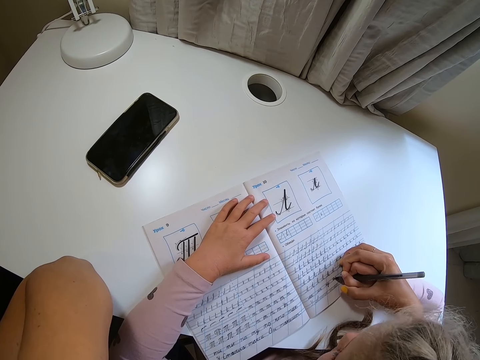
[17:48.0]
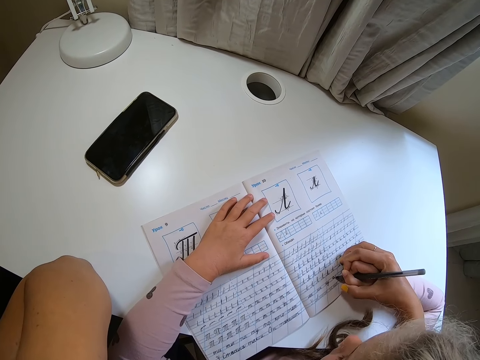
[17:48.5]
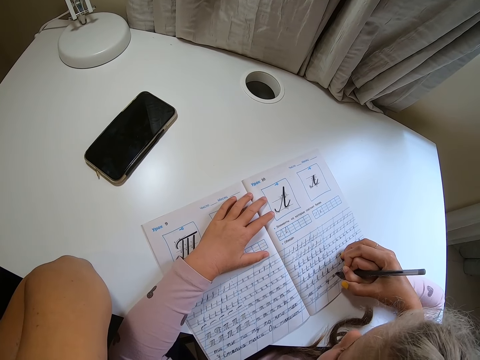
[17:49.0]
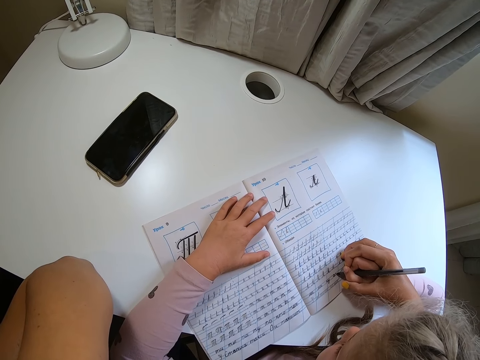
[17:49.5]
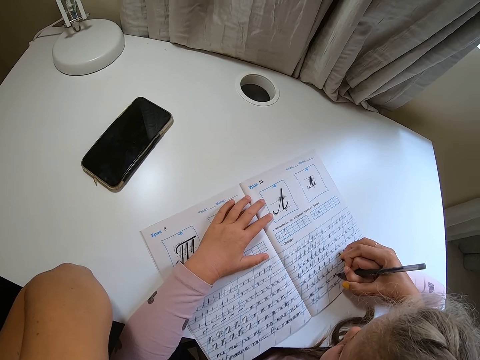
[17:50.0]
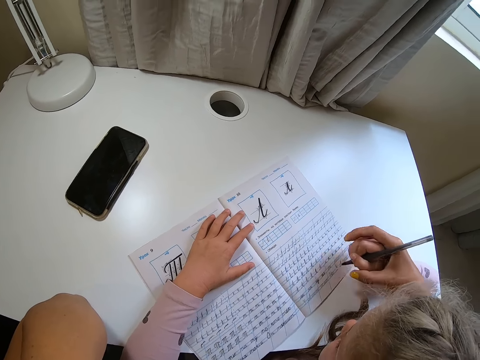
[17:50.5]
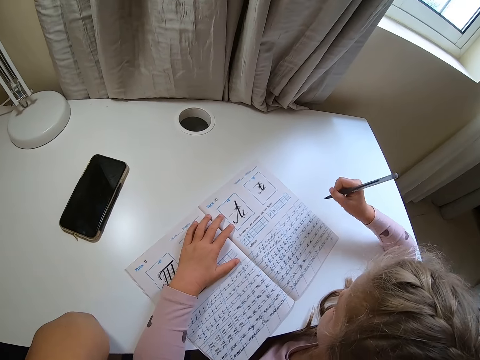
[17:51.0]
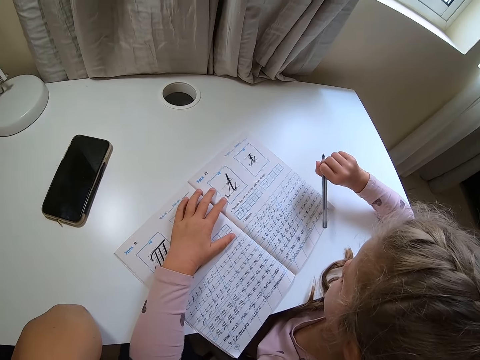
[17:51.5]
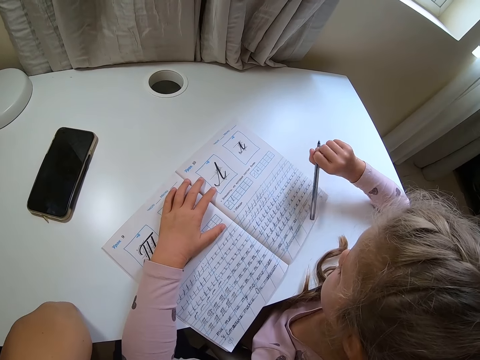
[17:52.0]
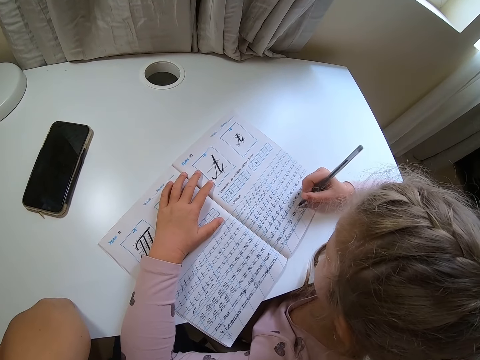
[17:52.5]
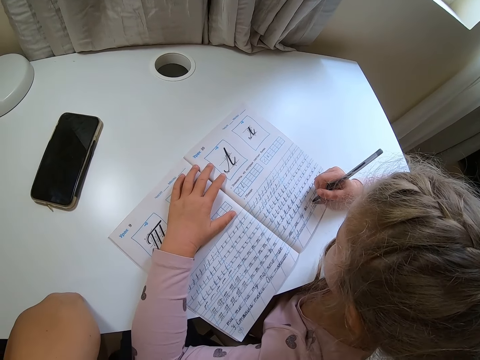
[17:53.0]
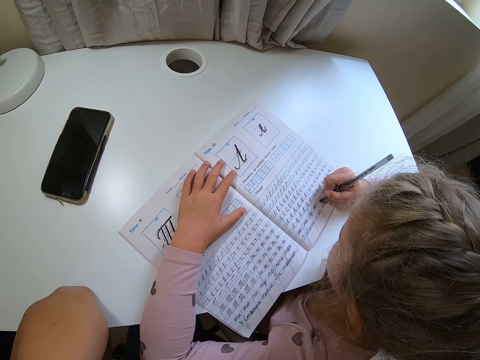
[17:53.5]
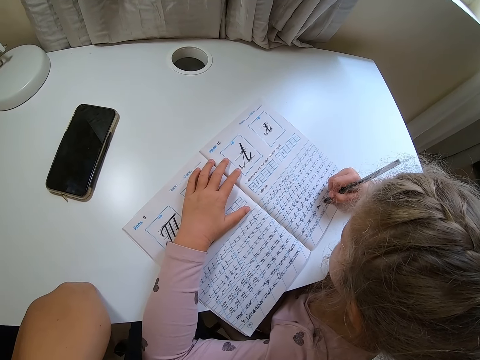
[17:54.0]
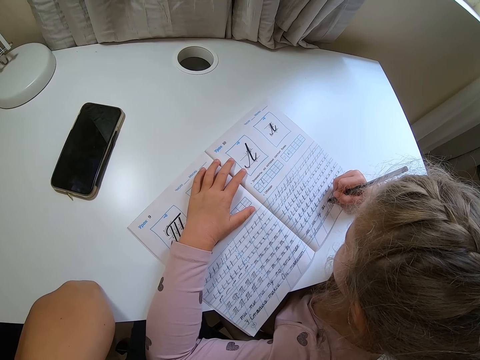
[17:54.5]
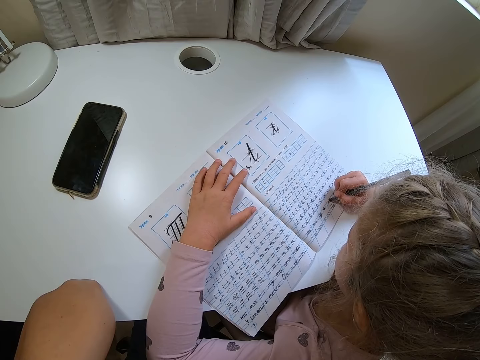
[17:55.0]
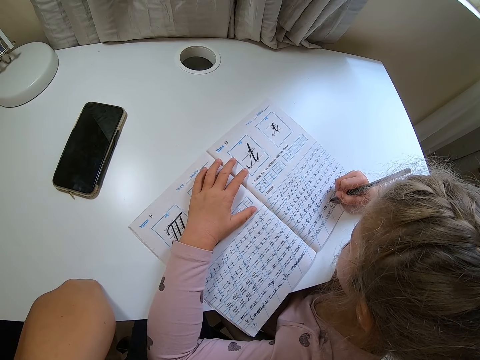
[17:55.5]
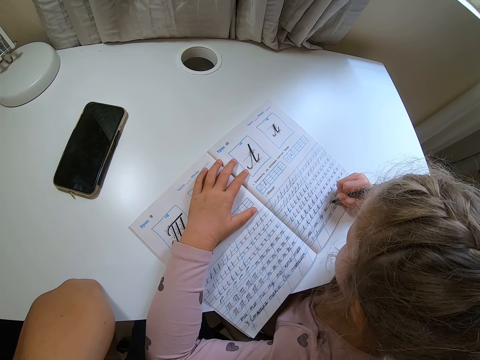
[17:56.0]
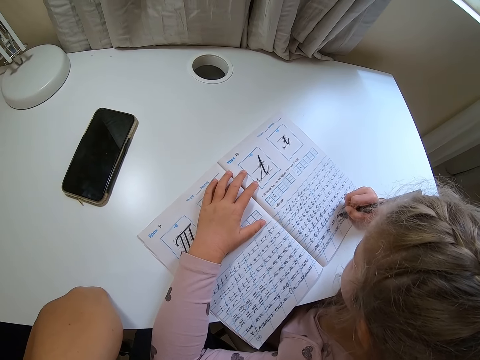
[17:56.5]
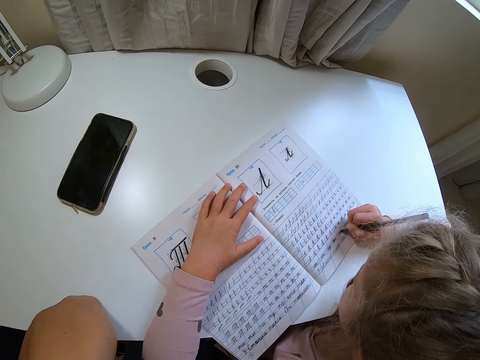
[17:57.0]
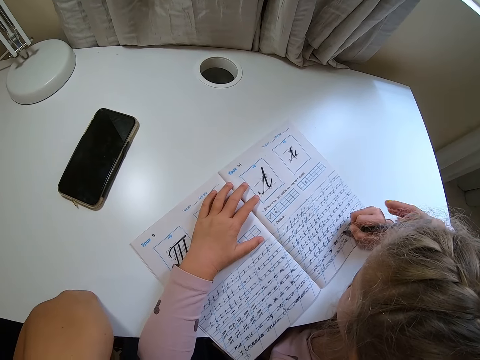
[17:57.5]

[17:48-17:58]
The camera wearer moves the hand away. A child lifts a pen, rests the pen on a book, and writes on the book with the pen.

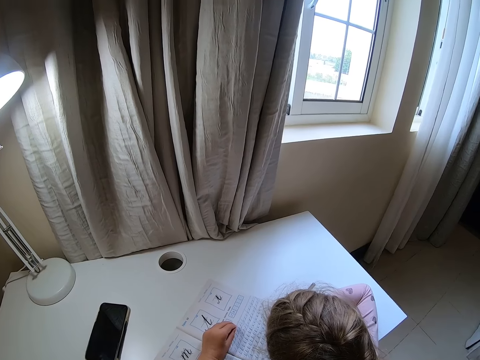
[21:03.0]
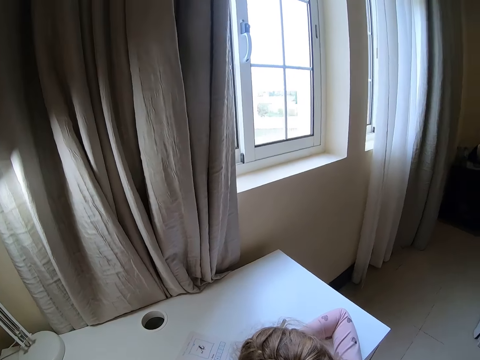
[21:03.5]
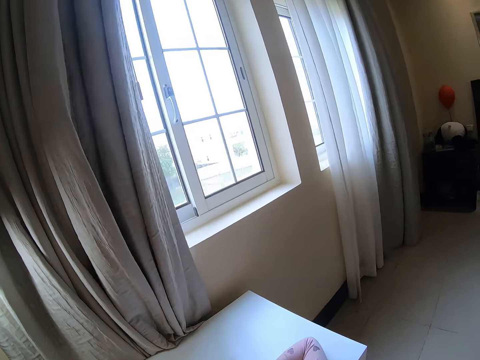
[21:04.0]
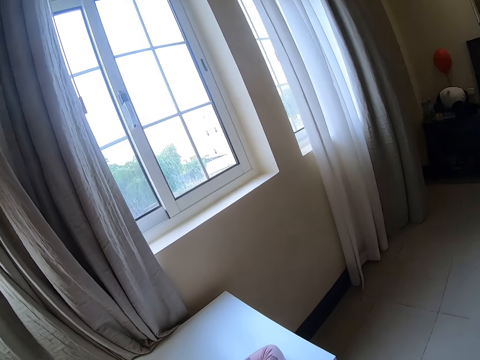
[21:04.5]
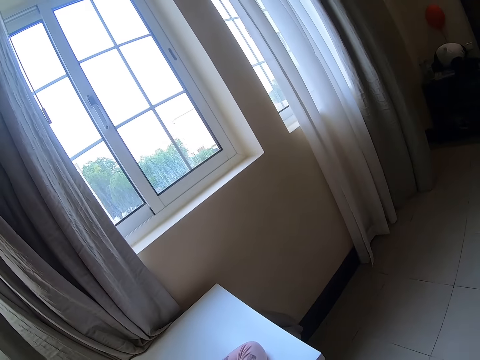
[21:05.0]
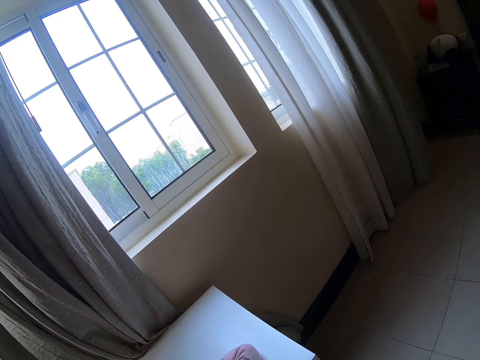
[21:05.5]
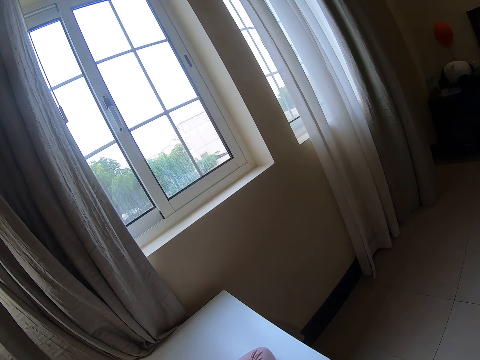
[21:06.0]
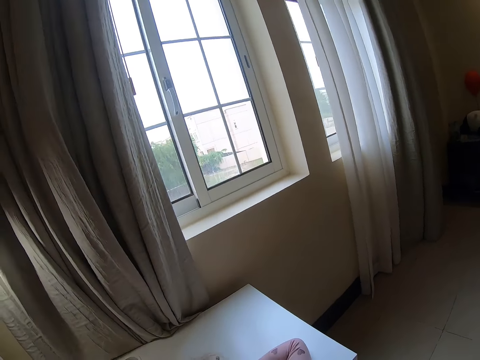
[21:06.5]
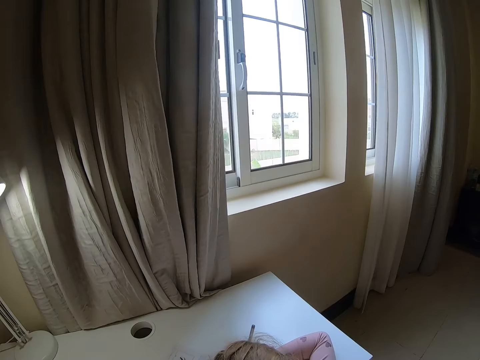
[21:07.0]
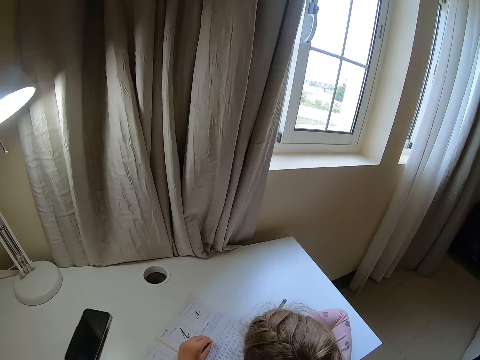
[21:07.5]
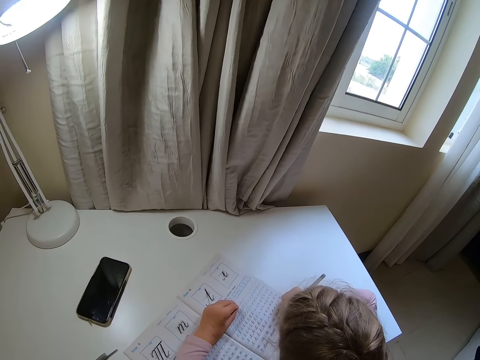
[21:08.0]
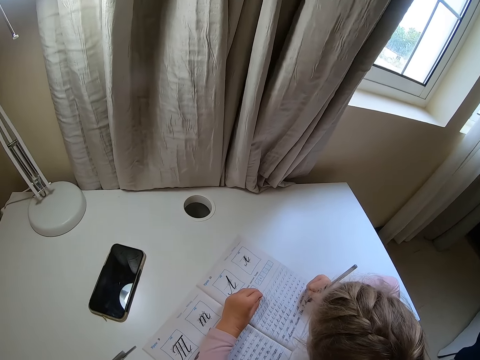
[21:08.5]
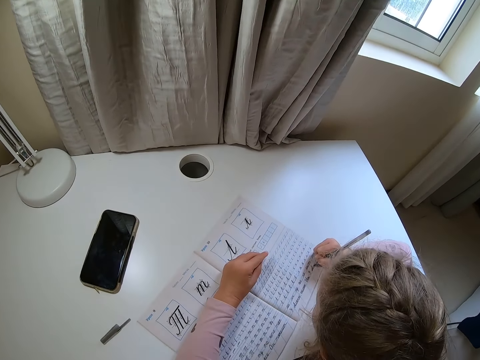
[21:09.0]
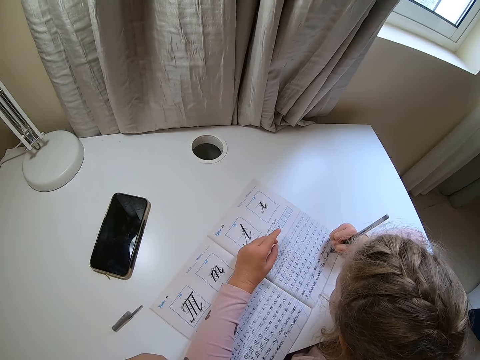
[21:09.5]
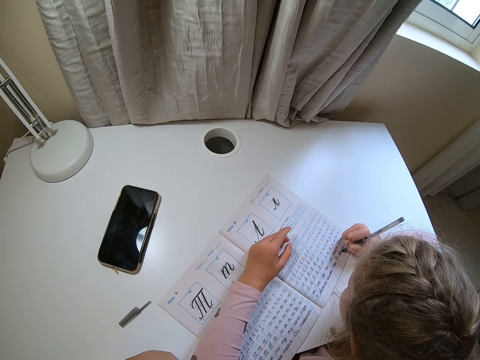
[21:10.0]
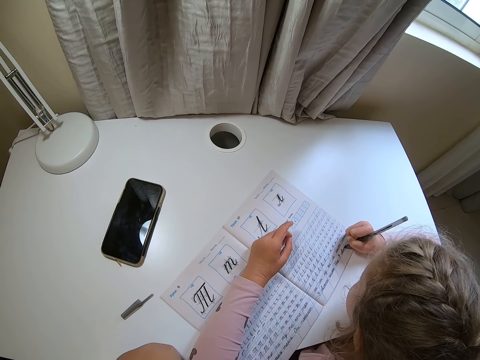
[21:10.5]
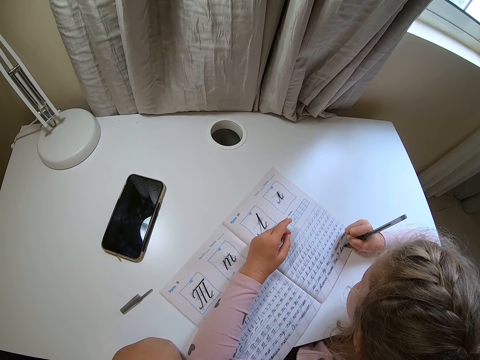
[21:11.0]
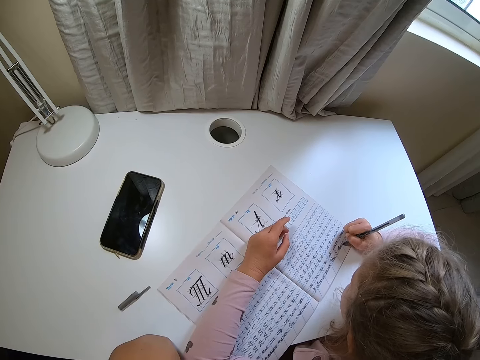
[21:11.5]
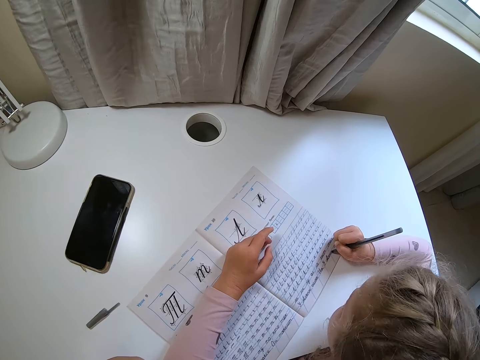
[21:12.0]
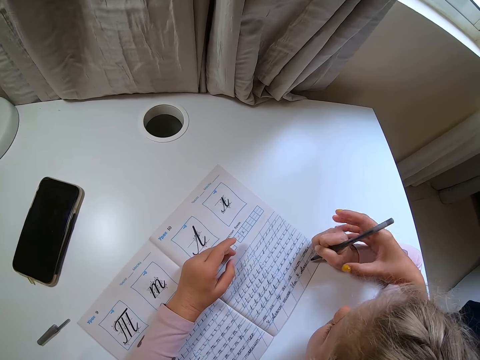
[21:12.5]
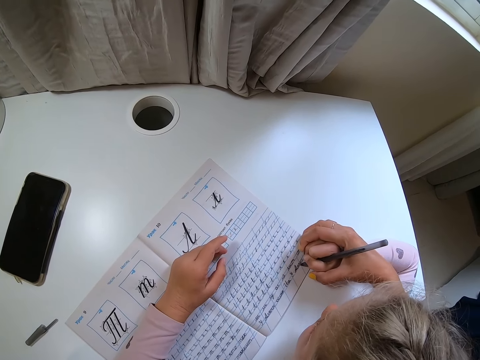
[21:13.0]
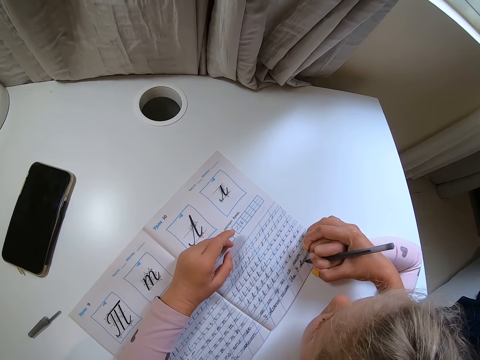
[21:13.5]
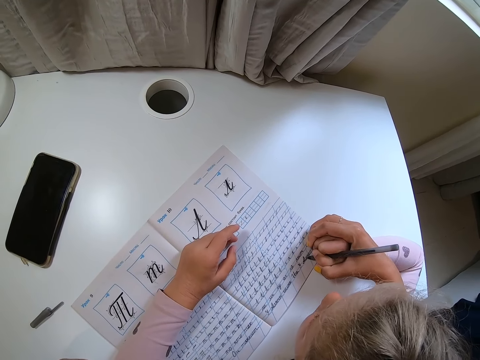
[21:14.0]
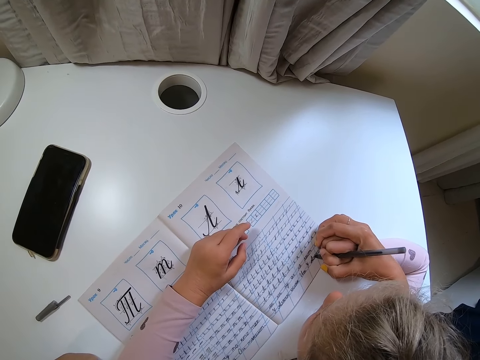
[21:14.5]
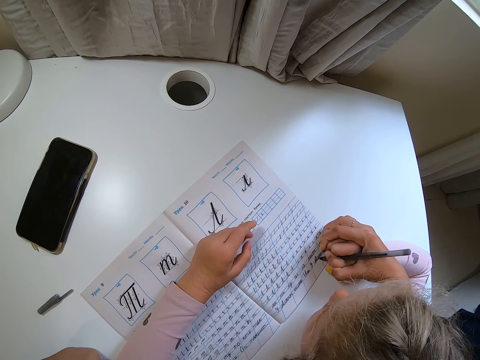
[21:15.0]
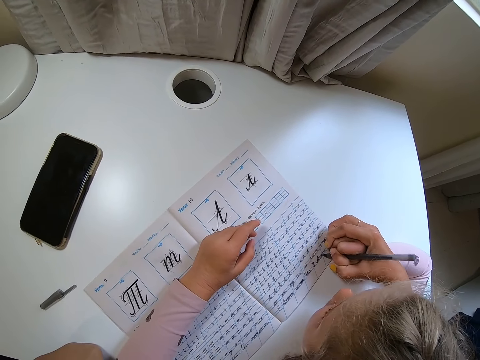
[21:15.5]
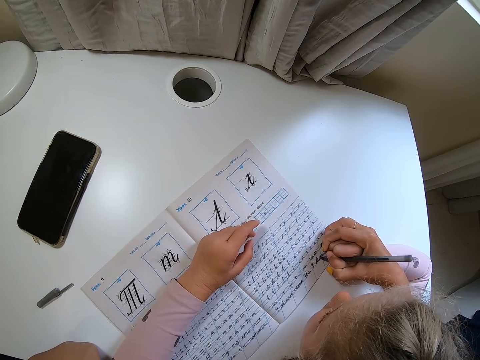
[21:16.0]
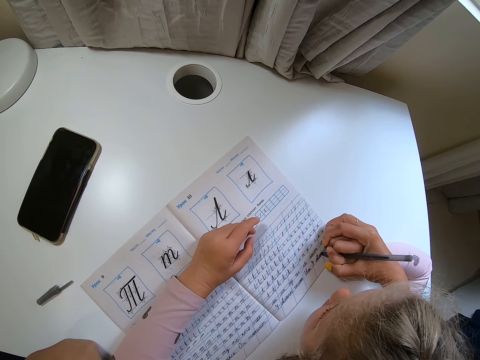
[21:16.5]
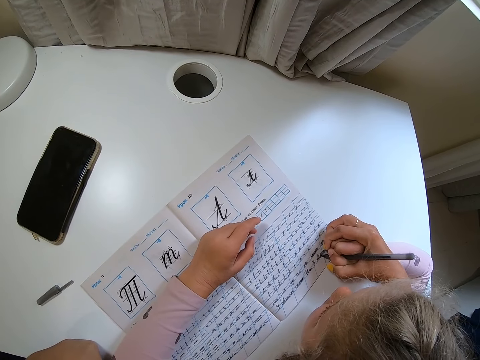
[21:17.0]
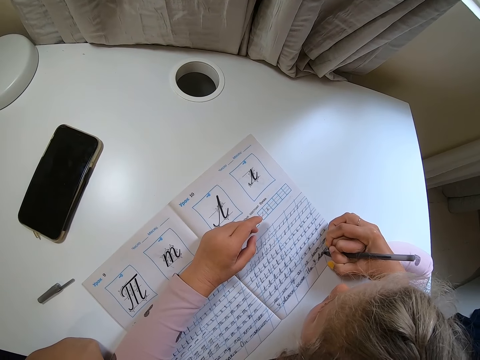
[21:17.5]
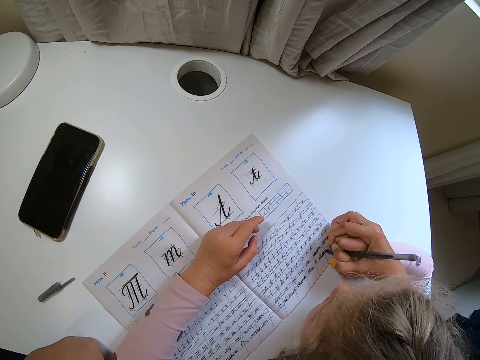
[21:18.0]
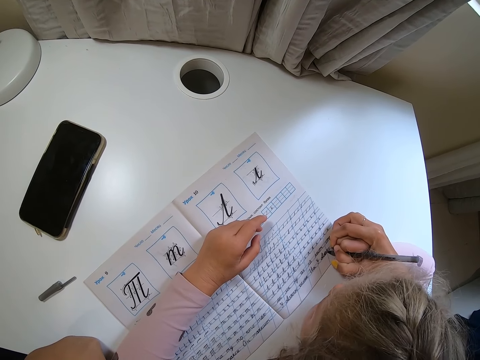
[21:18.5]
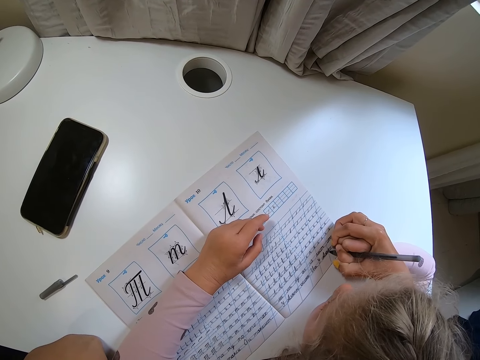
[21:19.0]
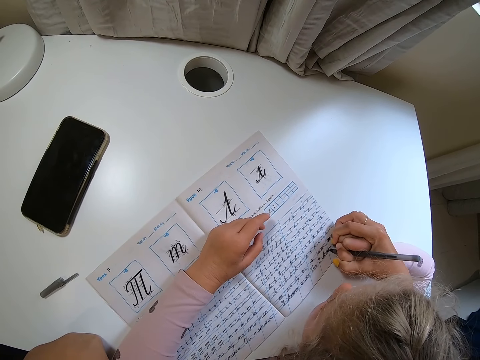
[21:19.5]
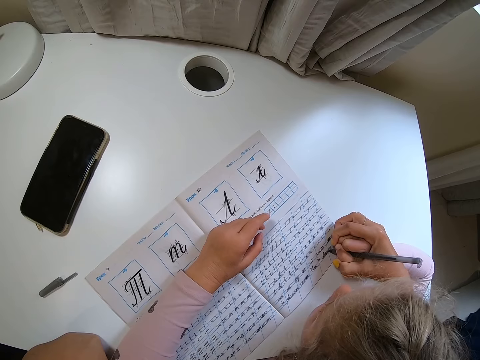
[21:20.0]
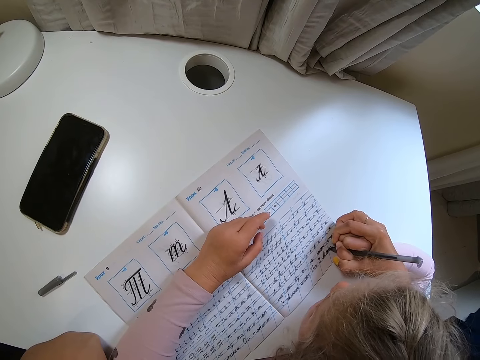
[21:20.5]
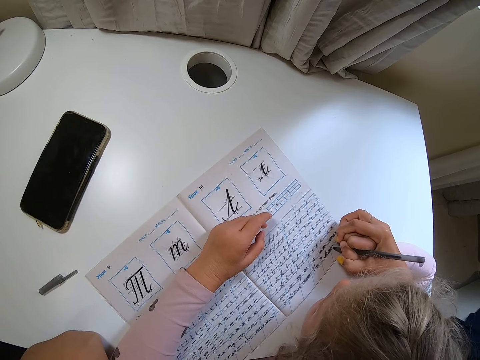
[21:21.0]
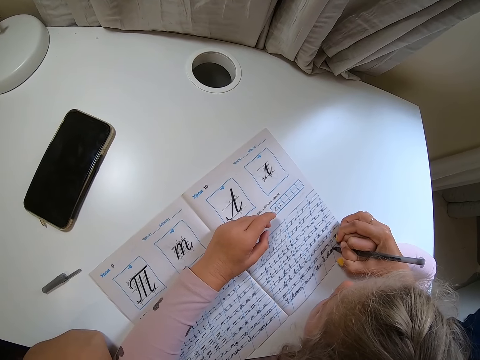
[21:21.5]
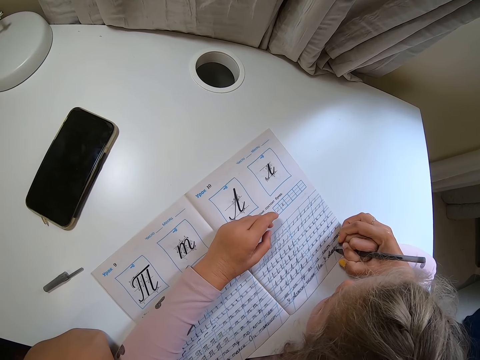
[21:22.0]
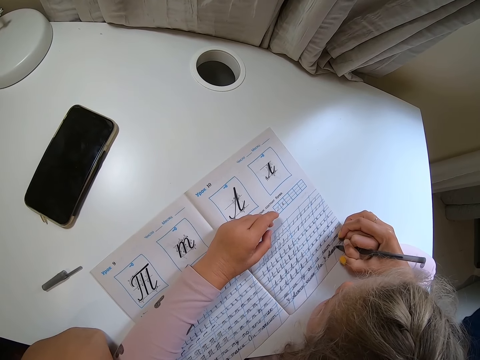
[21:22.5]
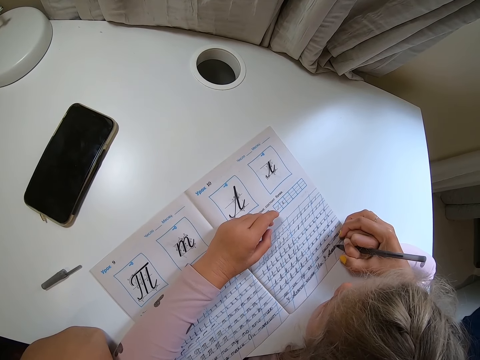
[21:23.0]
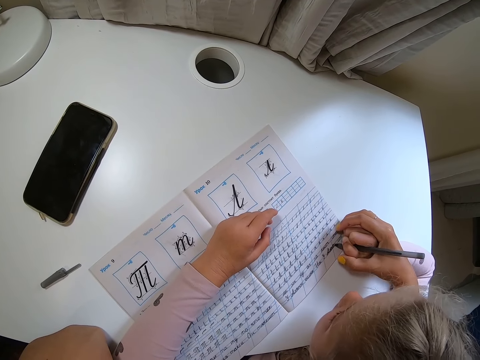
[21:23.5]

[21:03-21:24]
The camera wearer looks around. They hold a child's hand.
